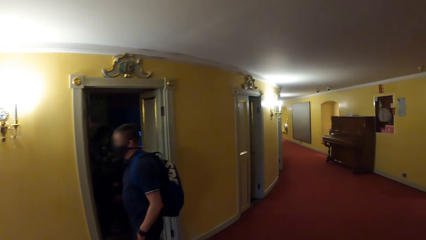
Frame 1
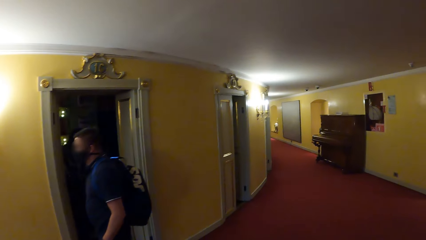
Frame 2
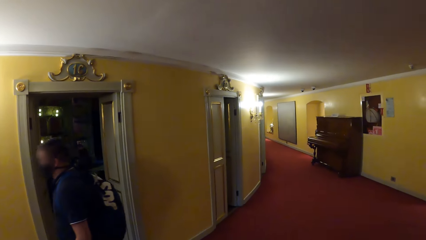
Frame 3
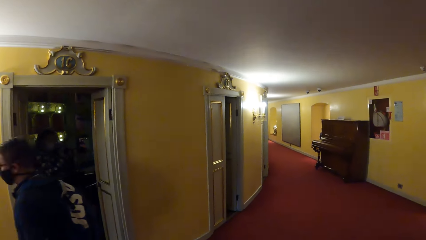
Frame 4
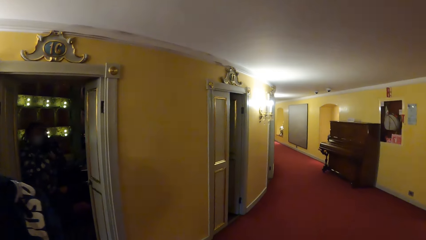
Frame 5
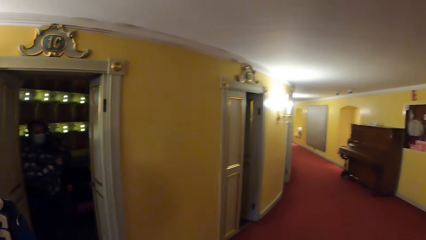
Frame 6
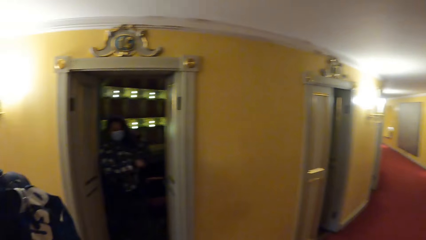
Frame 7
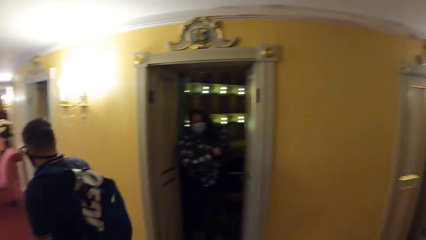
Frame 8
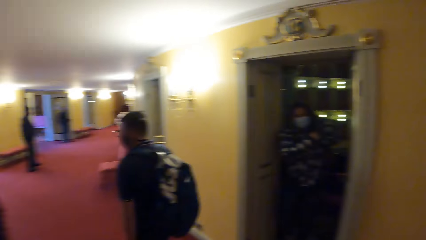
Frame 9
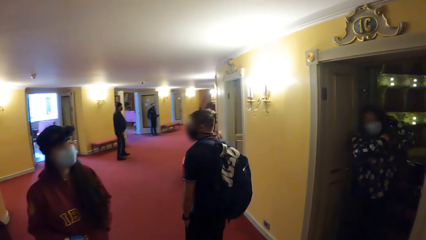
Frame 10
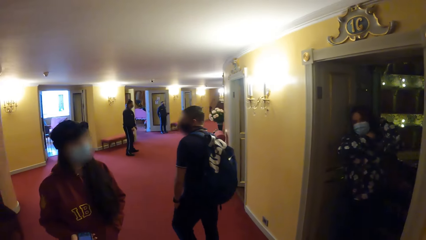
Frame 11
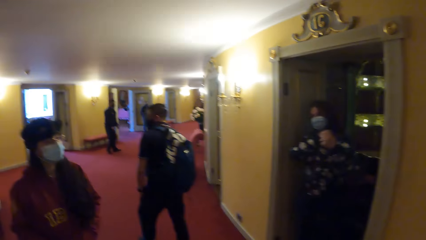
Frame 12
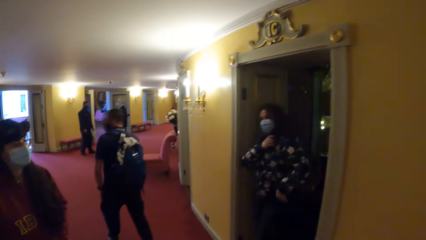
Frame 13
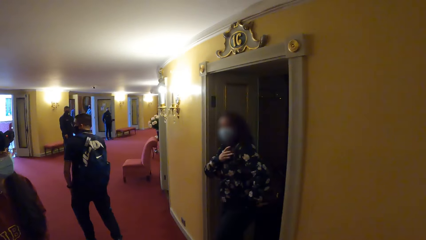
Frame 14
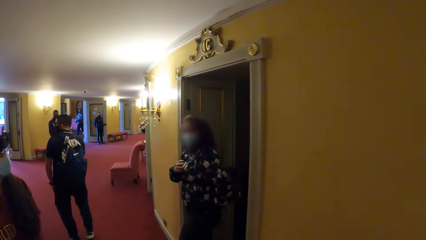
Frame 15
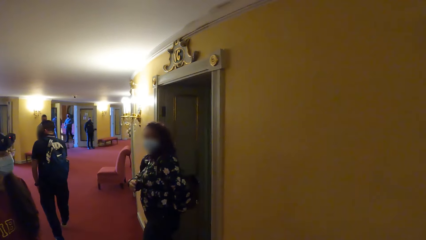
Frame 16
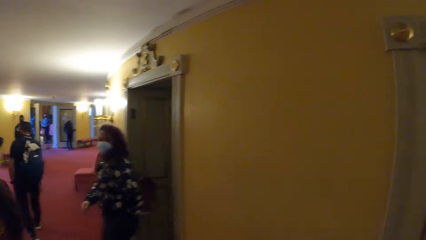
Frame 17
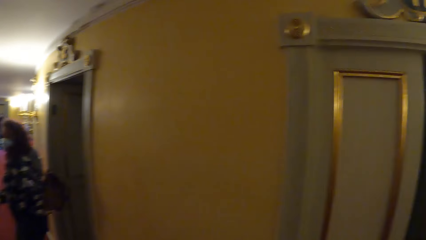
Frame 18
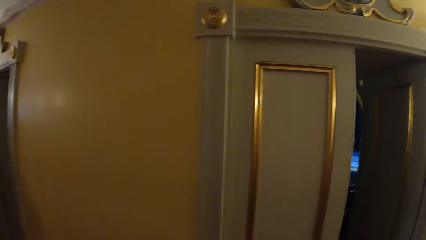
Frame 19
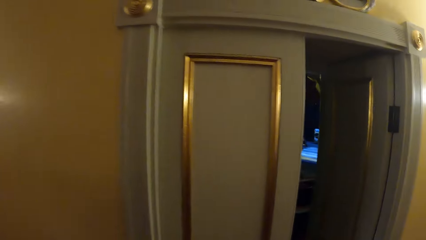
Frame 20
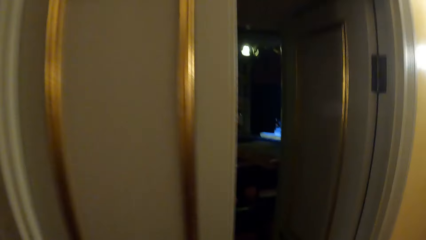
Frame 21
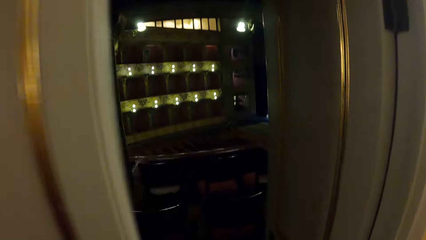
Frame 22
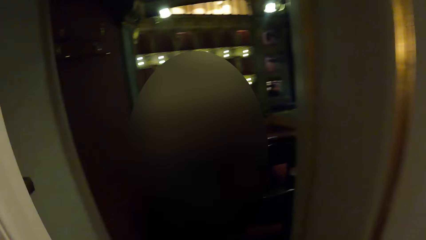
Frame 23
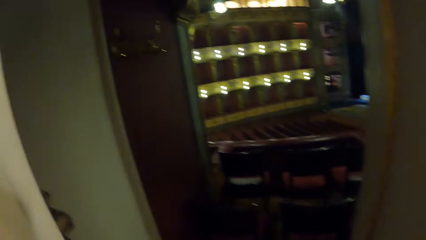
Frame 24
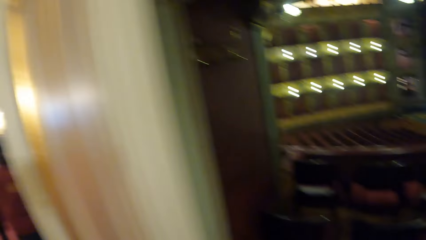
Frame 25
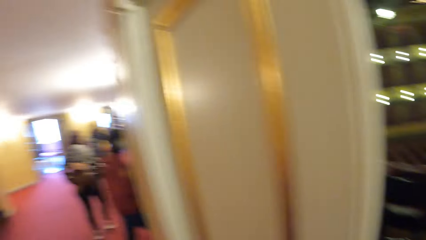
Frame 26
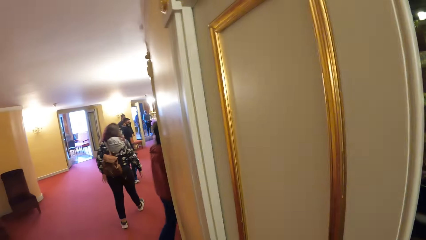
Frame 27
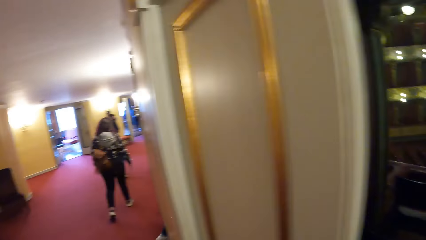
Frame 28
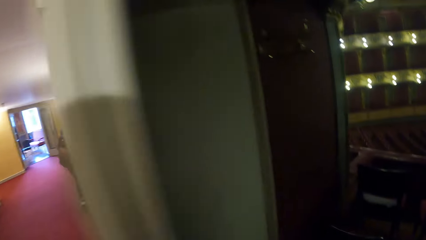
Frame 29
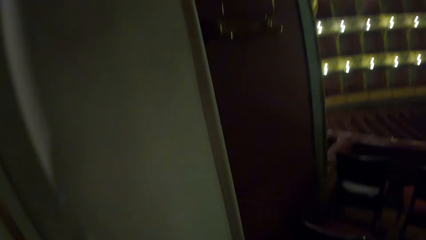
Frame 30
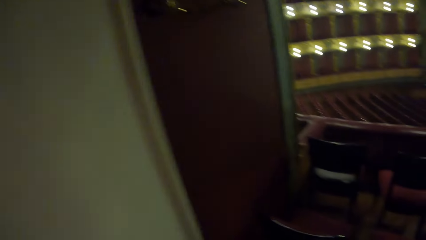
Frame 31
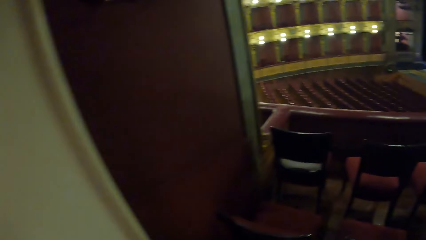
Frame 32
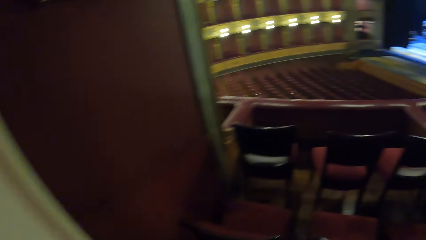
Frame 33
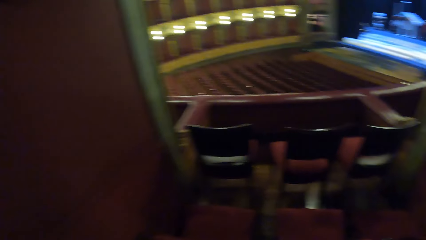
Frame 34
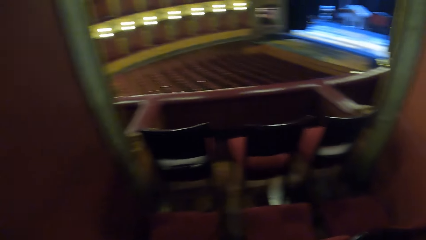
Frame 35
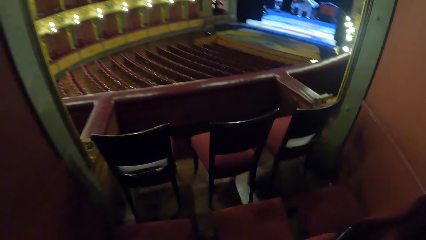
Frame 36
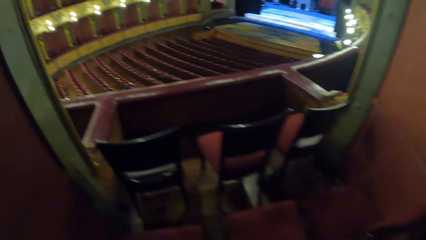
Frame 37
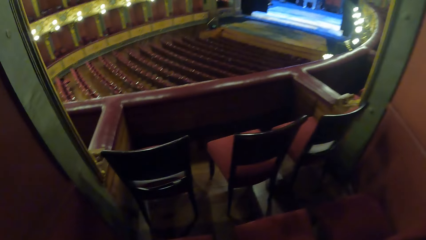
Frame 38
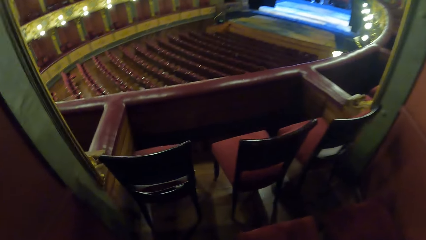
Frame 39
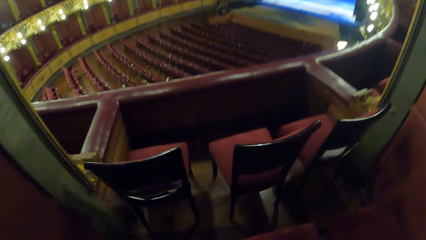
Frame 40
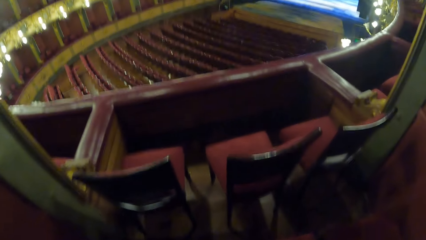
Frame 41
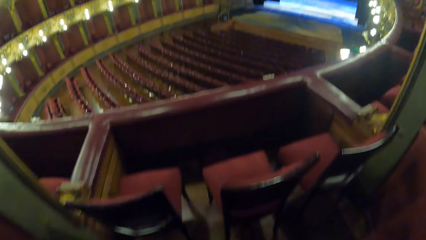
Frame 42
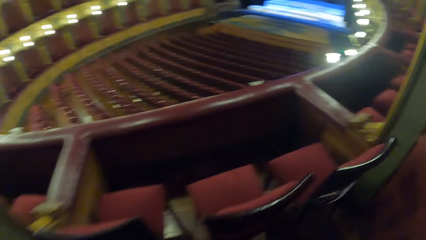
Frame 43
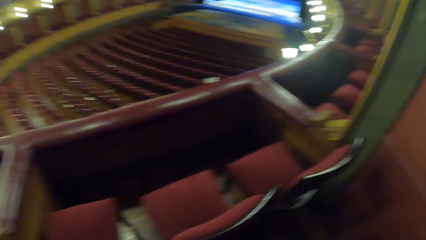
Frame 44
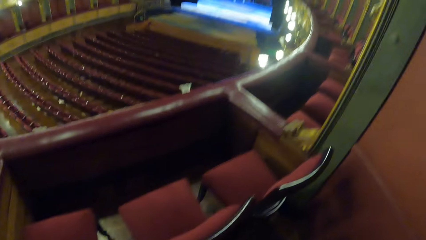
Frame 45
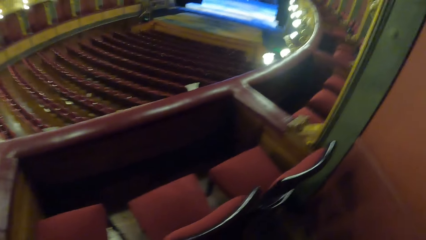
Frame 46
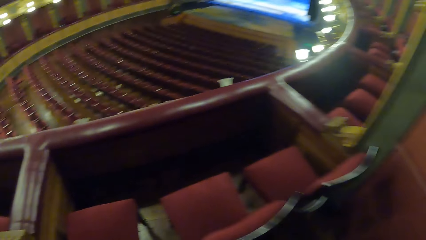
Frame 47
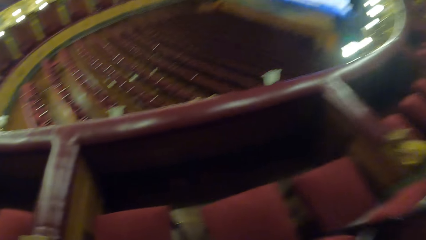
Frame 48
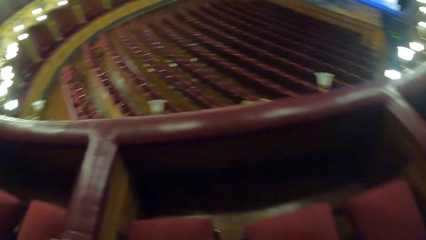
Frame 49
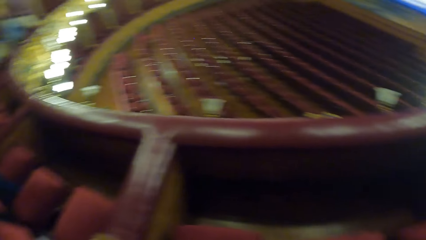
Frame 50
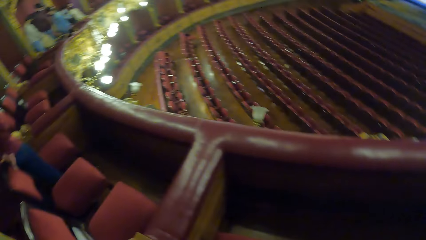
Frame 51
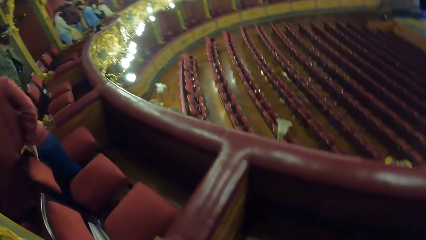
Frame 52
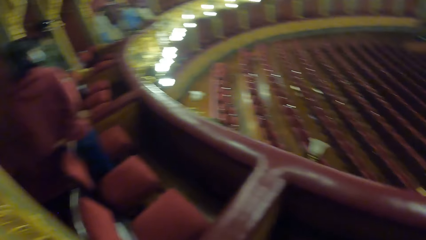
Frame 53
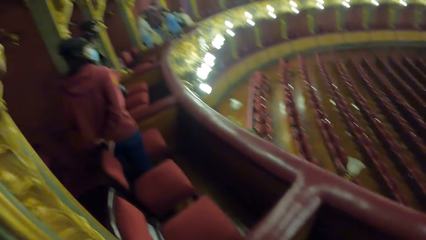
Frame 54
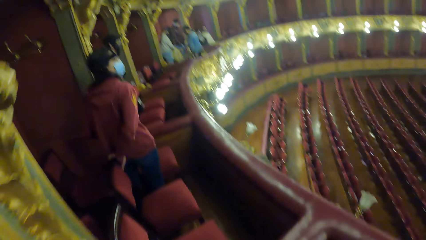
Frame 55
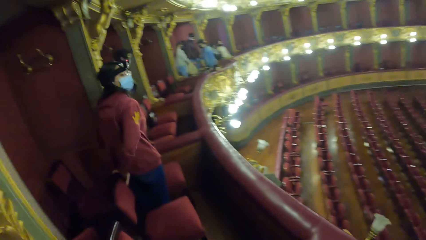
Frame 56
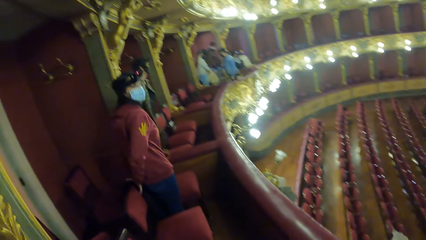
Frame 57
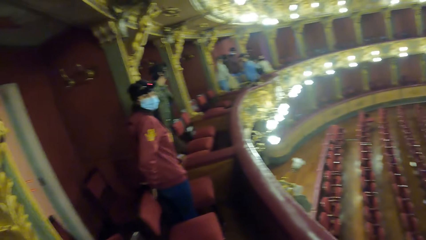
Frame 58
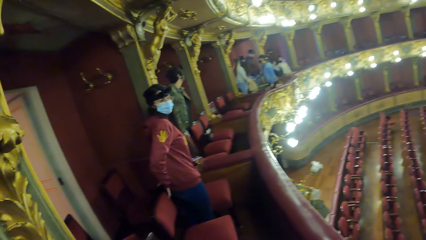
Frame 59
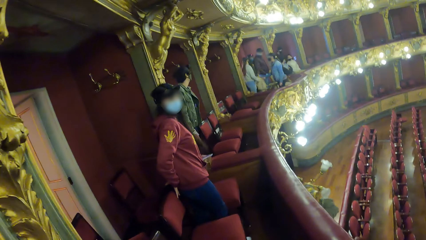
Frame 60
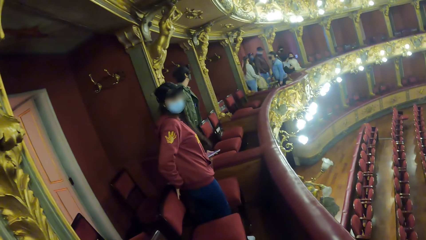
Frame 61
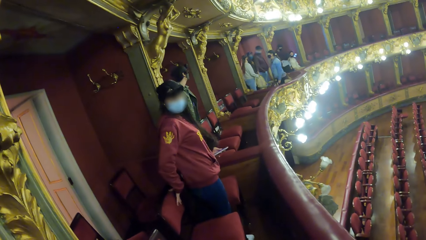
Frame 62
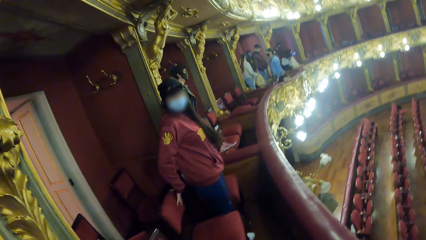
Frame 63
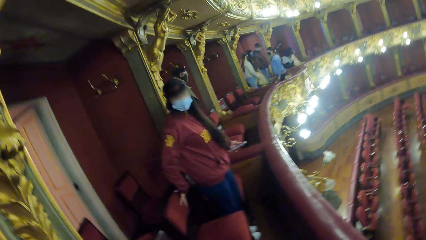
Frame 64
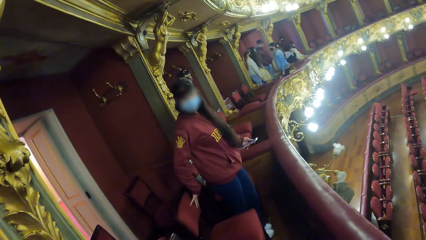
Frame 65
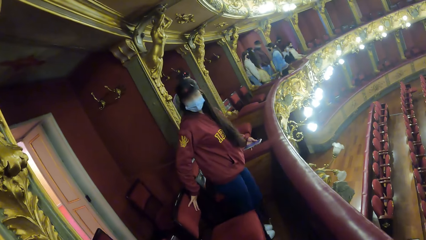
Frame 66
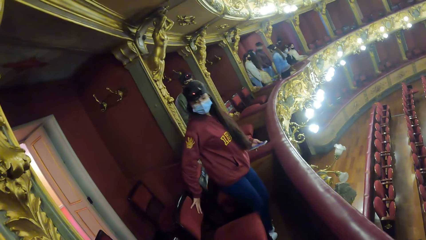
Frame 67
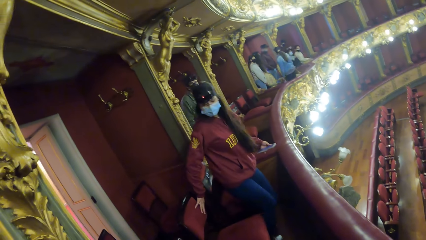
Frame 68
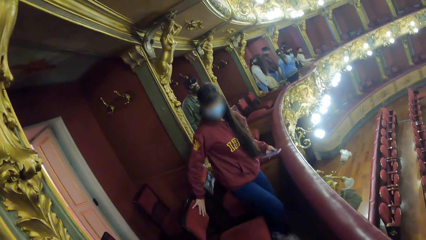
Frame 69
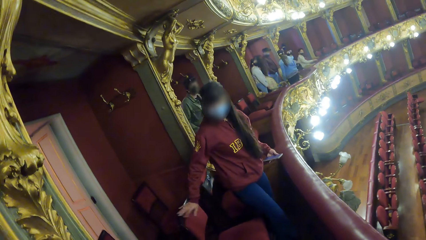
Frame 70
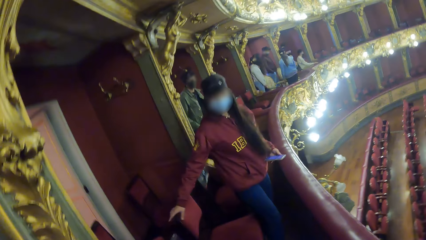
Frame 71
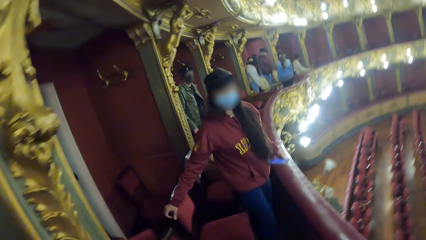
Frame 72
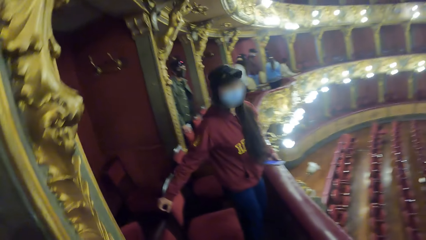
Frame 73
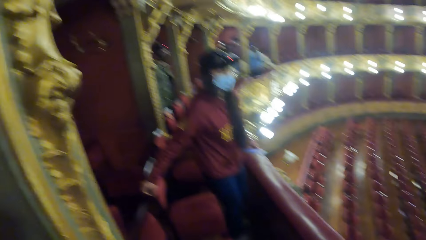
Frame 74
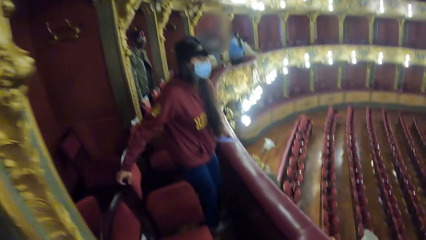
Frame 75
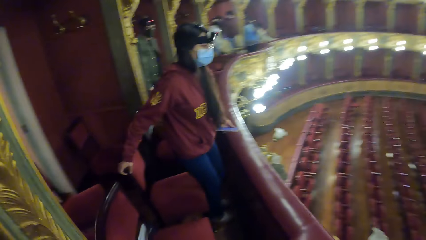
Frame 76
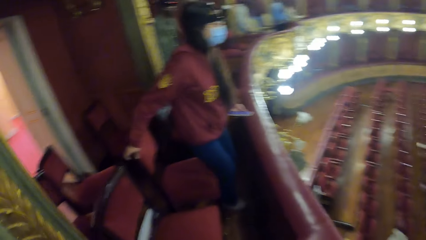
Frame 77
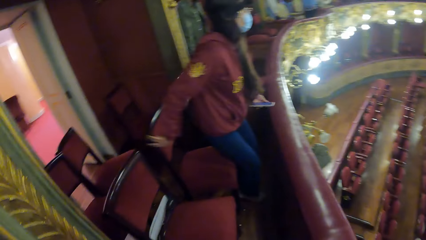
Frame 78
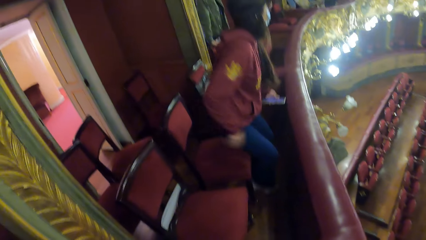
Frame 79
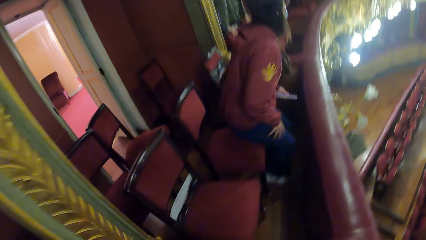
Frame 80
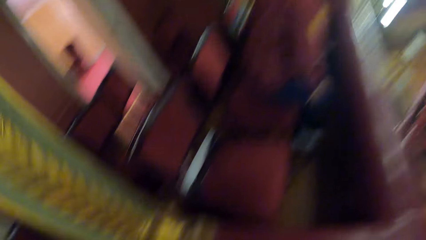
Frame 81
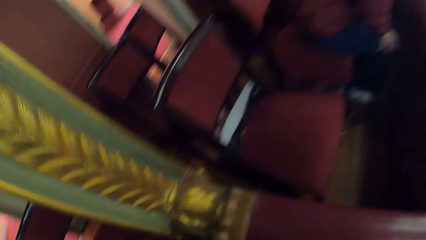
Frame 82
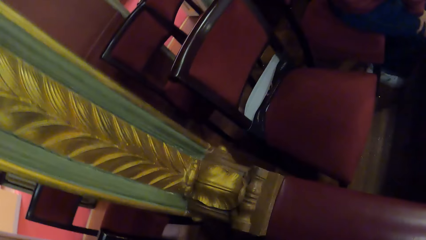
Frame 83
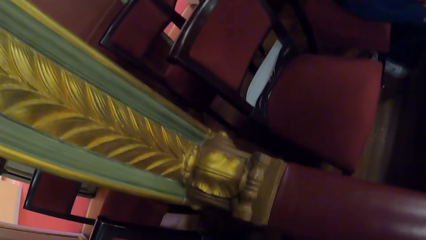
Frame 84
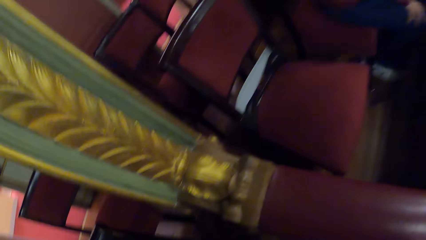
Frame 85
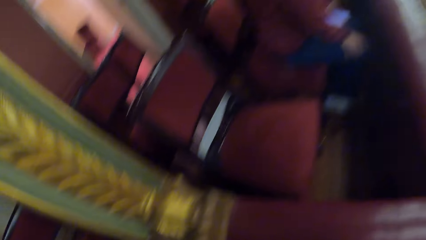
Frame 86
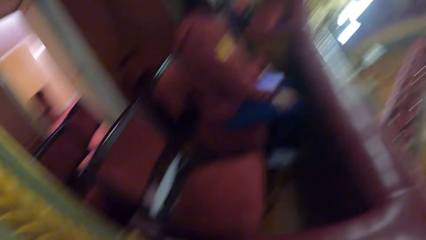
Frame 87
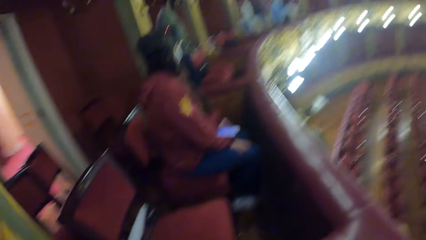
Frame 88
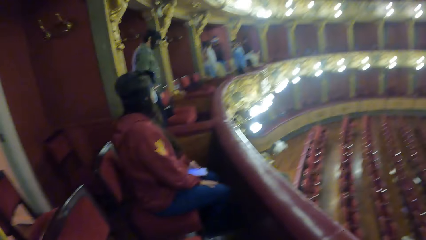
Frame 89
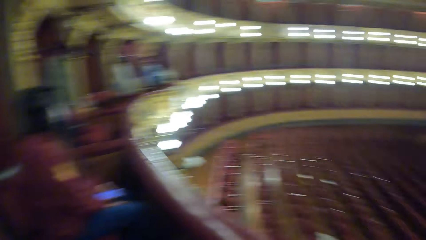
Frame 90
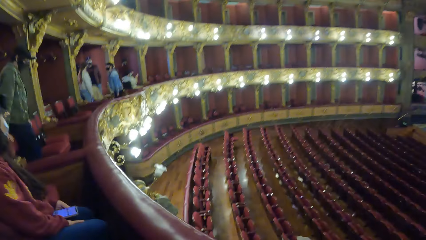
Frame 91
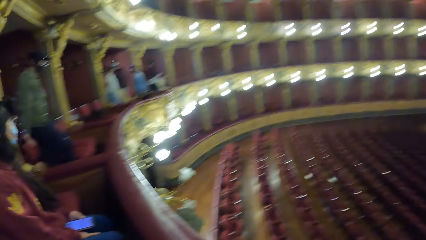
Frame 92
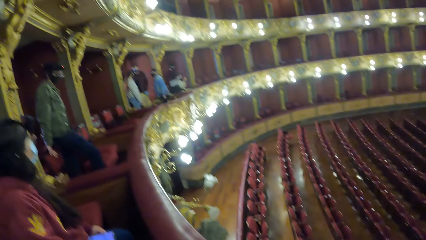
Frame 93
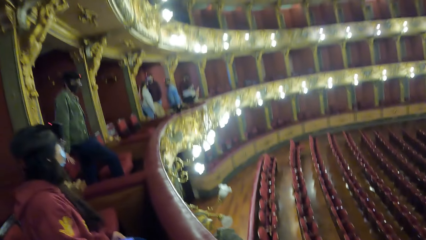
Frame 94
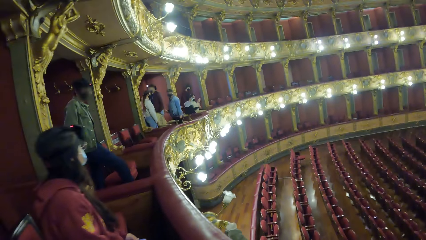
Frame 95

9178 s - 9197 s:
The camera wearer walks into the auditorium. They look around. The woman sits on a chair.
